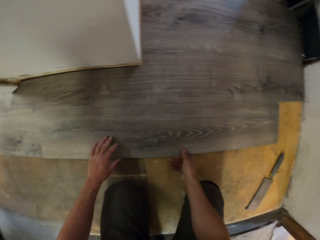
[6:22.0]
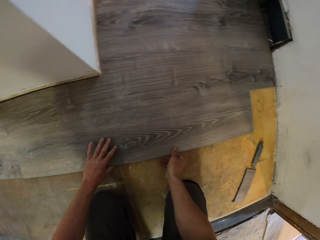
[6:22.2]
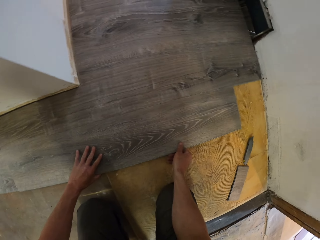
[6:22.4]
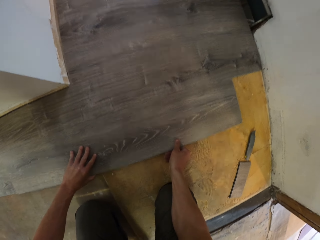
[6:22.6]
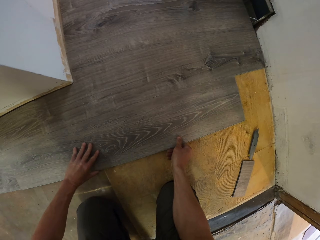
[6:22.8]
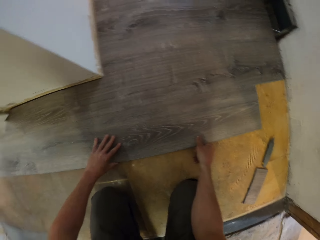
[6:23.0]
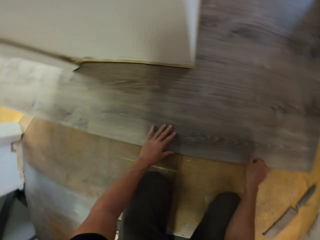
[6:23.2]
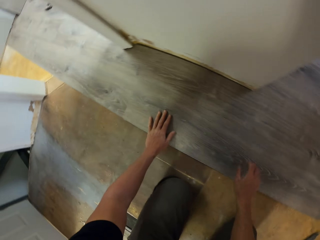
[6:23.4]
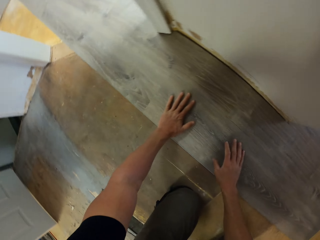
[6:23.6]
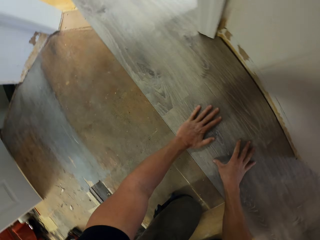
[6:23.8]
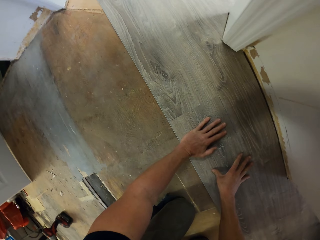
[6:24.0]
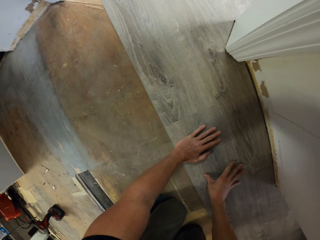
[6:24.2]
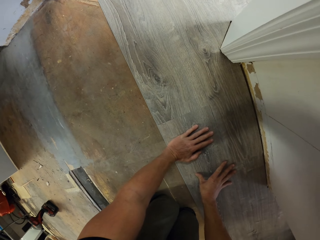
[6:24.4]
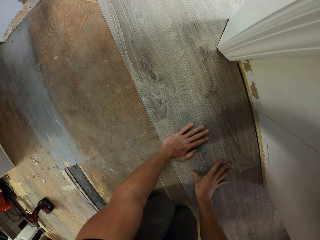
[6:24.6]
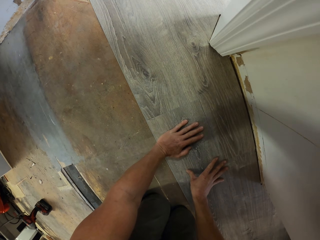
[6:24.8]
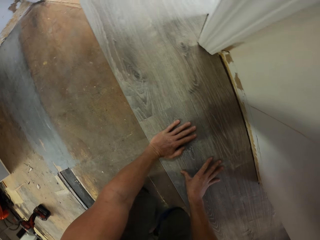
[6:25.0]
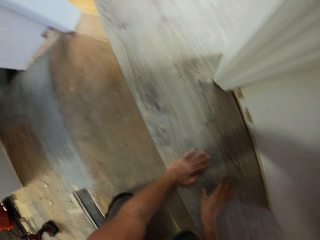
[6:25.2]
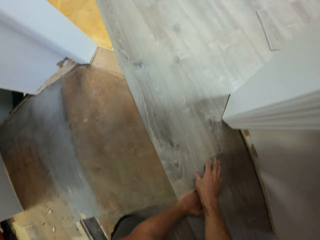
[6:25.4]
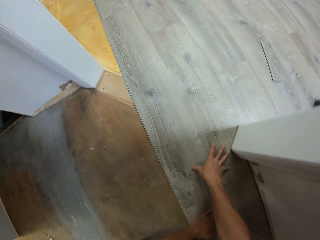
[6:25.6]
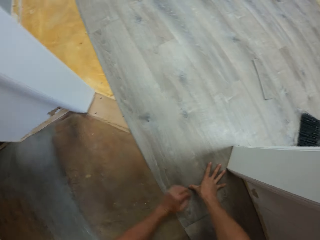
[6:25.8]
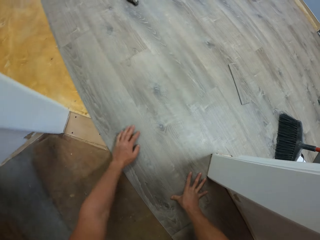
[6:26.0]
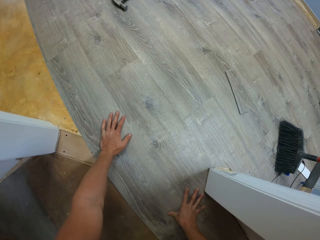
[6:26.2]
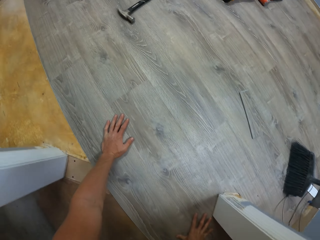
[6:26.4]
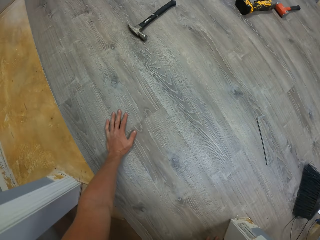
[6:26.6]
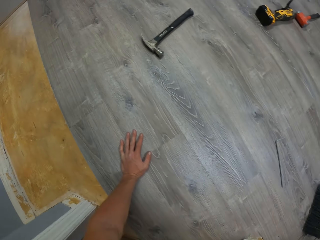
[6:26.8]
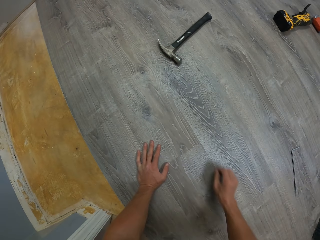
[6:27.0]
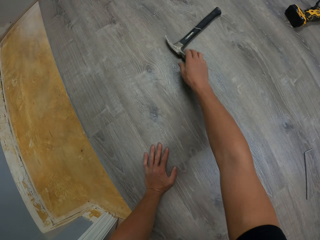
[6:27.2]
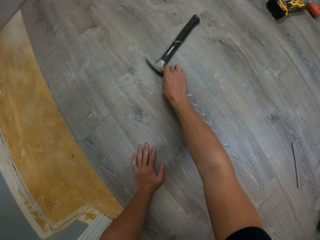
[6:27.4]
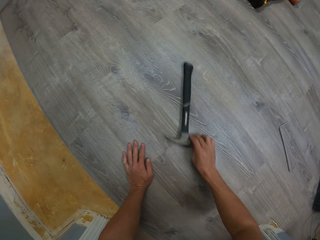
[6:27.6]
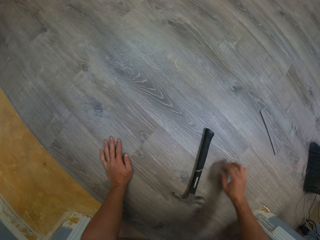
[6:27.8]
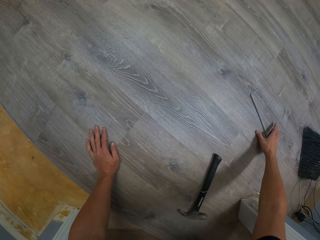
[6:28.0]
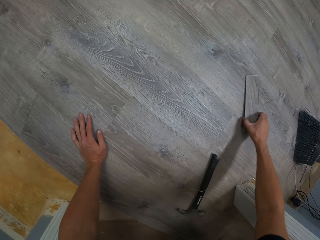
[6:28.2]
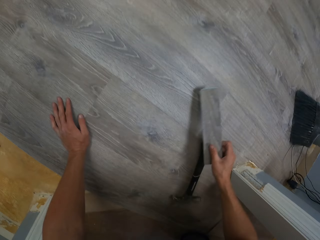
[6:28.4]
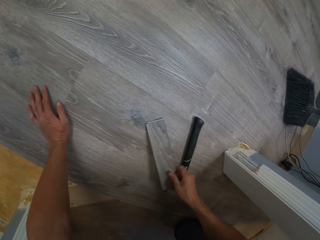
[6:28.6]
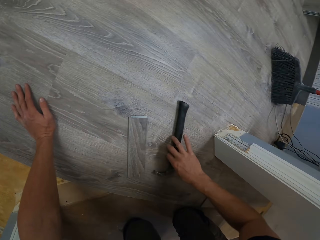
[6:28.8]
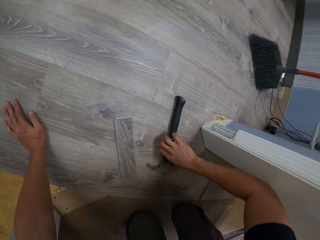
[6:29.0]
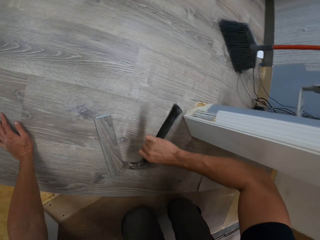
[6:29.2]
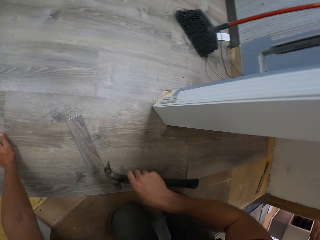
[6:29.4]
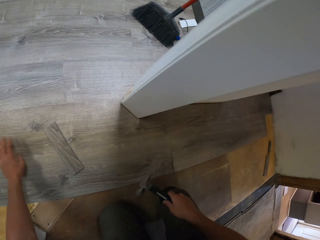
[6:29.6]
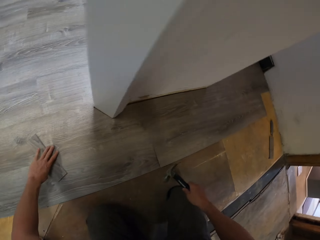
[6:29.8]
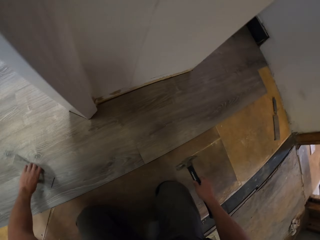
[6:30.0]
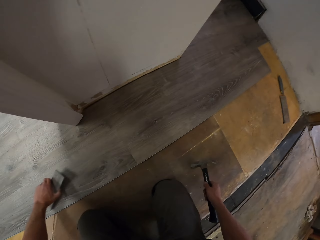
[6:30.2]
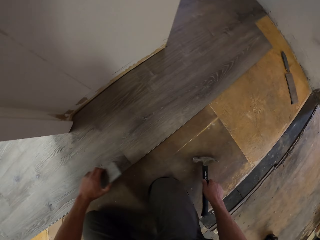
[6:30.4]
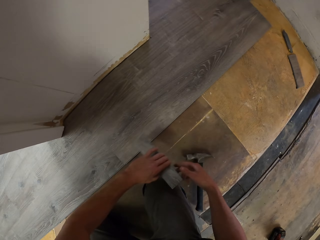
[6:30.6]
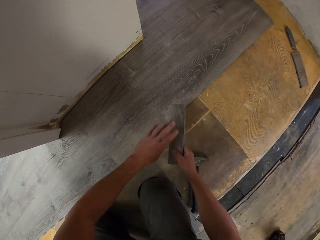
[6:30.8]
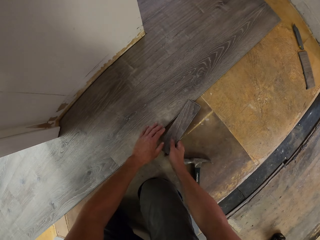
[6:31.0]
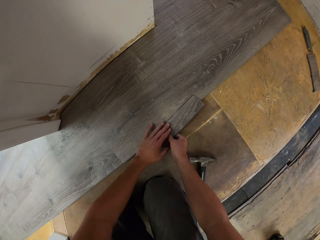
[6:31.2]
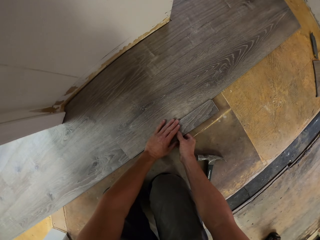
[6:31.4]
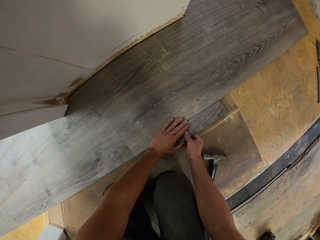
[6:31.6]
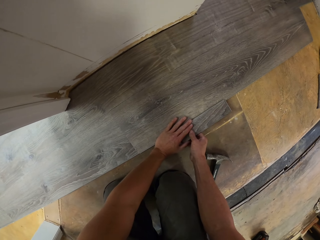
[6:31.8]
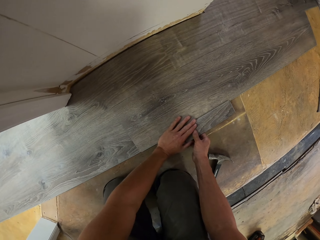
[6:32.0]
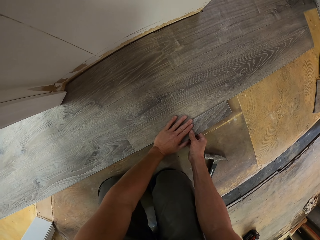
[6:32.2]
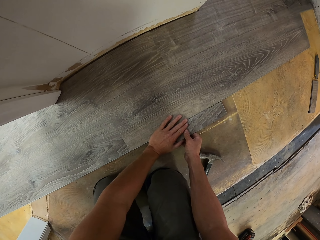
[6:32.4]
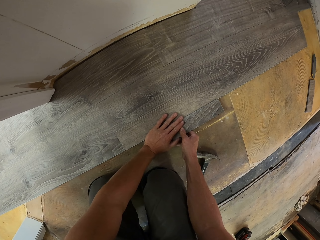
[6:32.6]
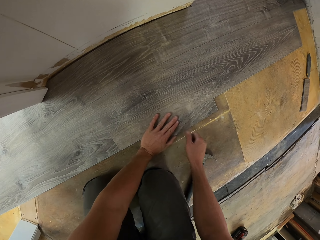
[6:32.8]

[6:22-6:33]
The camera wearer leans both hands on the tiles. They move both hands on the tile. They pull a claw hammer with the right hand. They pick up the tile with the right hand. They drop the tile on the floor. They pick up the claw hammer with the right hand. They pick up the tile with the left hand. They drop the claw hammer on the floor. They move the tile to the right hand. They drop the tile on the floor.

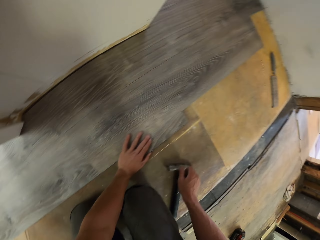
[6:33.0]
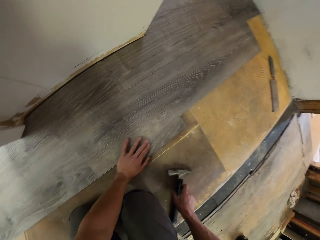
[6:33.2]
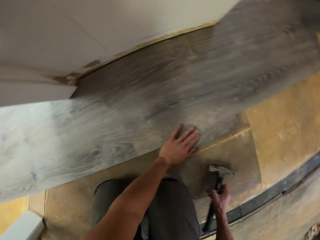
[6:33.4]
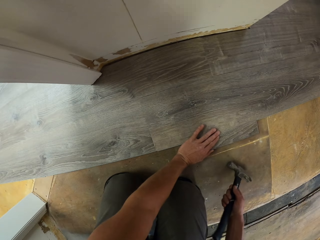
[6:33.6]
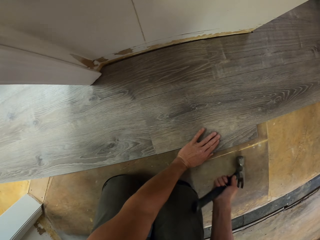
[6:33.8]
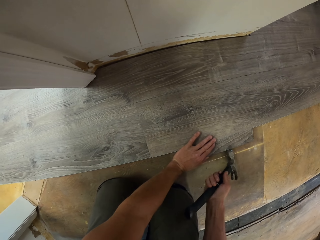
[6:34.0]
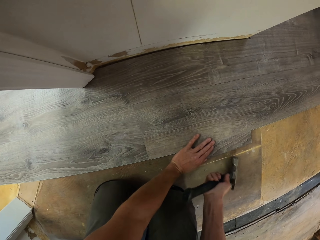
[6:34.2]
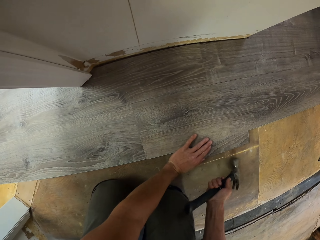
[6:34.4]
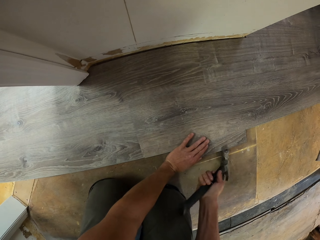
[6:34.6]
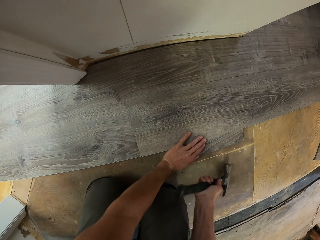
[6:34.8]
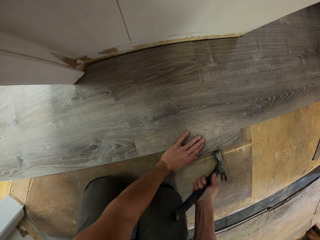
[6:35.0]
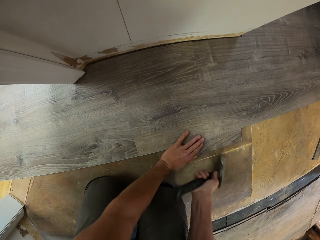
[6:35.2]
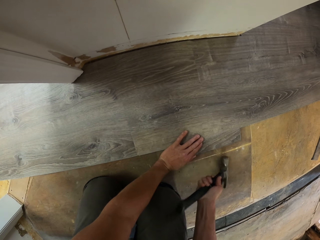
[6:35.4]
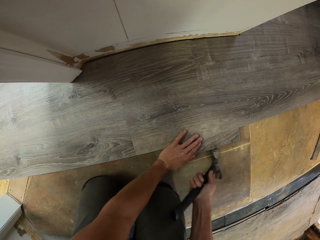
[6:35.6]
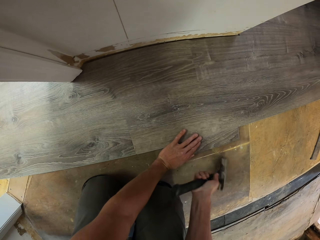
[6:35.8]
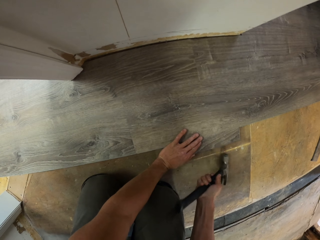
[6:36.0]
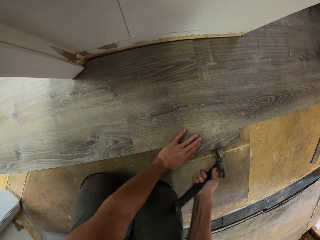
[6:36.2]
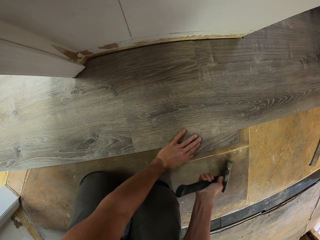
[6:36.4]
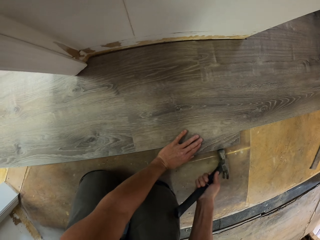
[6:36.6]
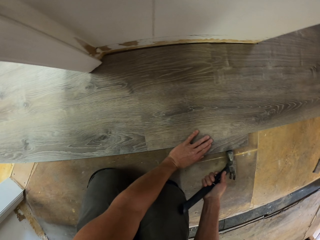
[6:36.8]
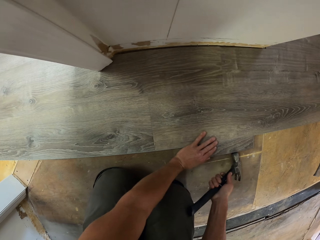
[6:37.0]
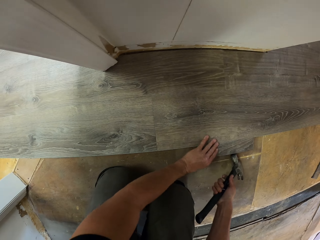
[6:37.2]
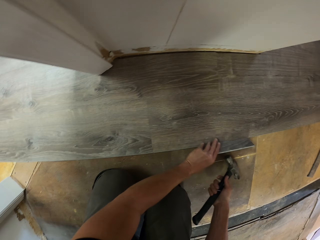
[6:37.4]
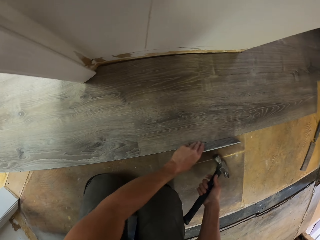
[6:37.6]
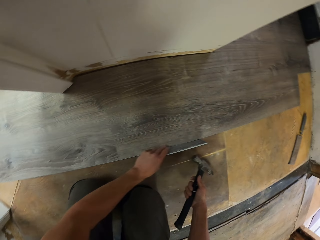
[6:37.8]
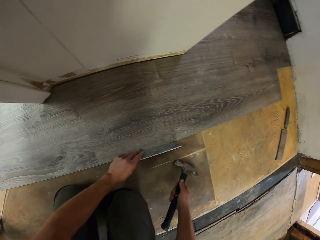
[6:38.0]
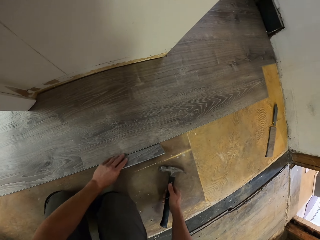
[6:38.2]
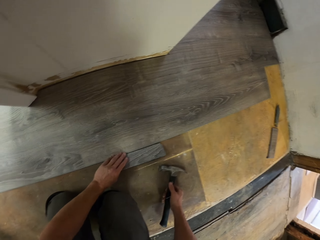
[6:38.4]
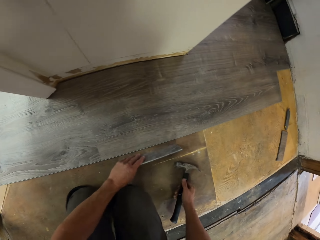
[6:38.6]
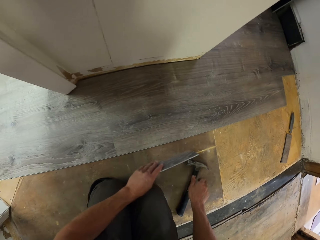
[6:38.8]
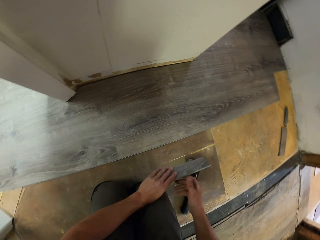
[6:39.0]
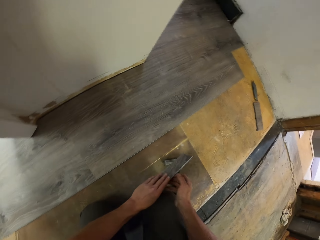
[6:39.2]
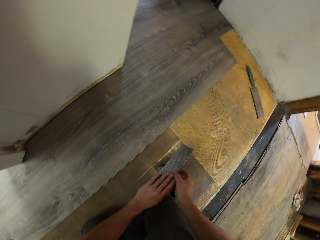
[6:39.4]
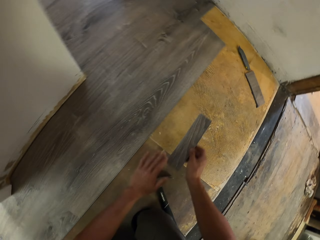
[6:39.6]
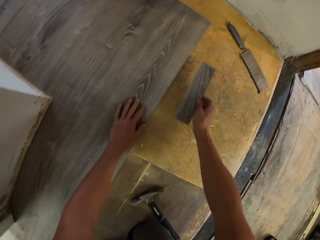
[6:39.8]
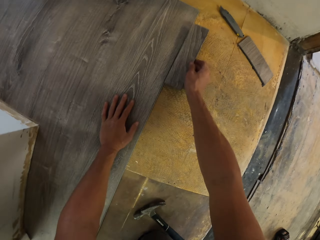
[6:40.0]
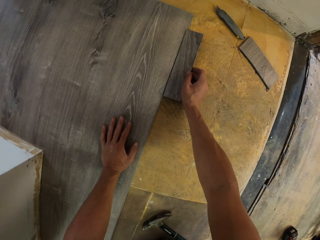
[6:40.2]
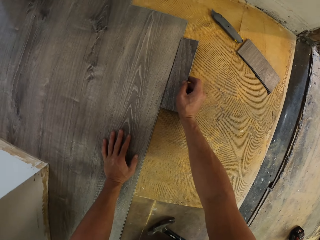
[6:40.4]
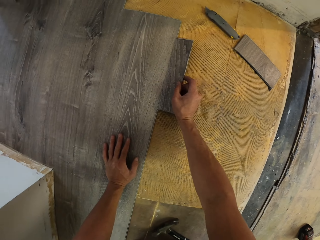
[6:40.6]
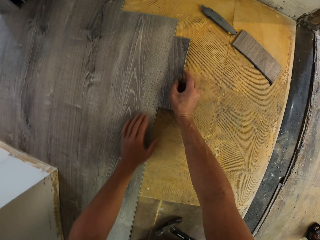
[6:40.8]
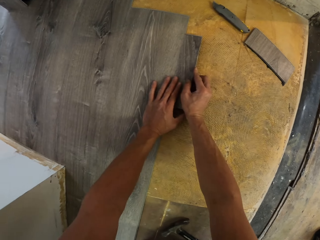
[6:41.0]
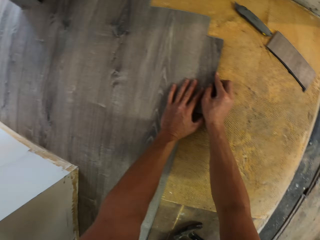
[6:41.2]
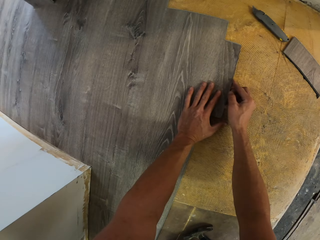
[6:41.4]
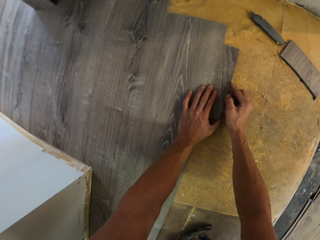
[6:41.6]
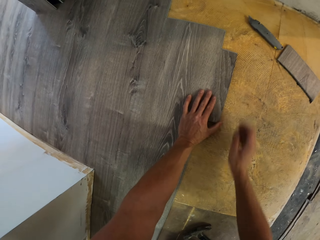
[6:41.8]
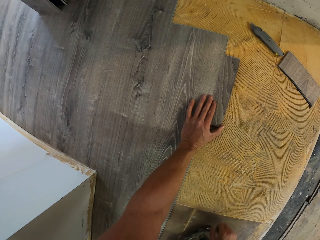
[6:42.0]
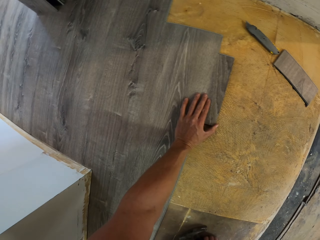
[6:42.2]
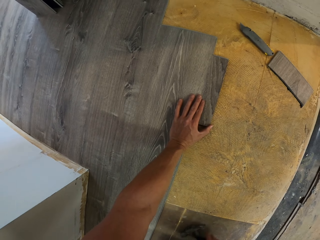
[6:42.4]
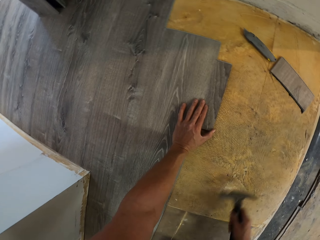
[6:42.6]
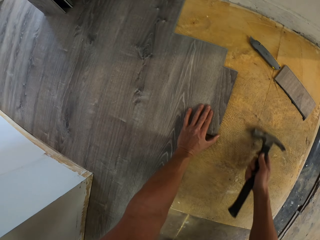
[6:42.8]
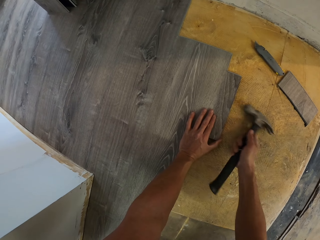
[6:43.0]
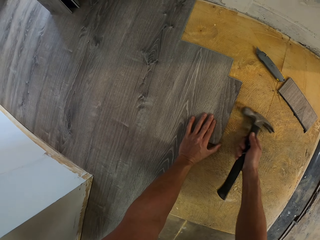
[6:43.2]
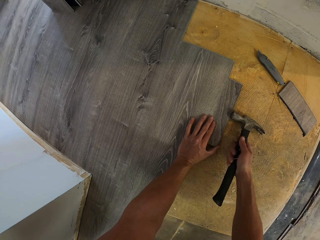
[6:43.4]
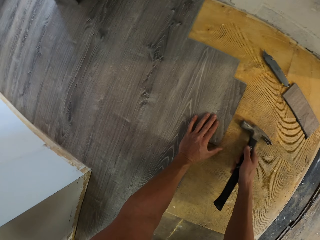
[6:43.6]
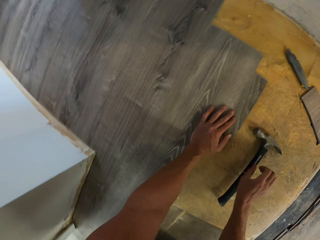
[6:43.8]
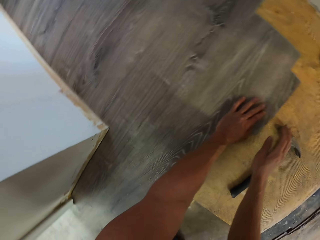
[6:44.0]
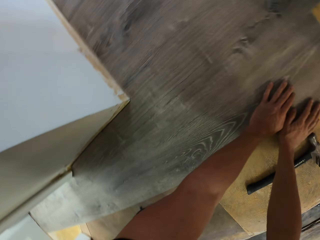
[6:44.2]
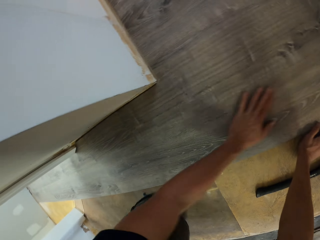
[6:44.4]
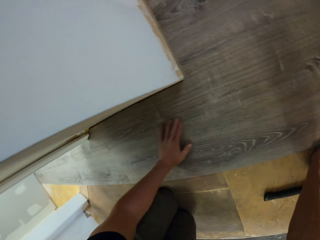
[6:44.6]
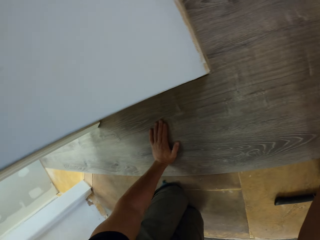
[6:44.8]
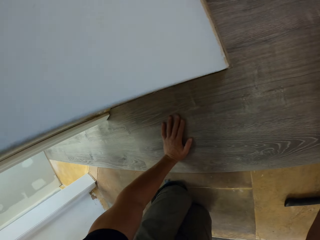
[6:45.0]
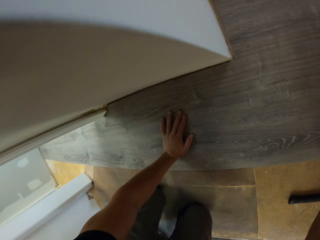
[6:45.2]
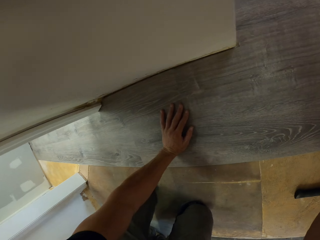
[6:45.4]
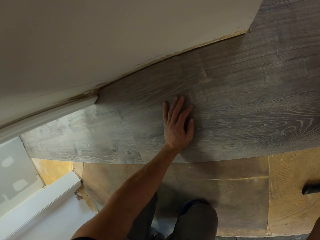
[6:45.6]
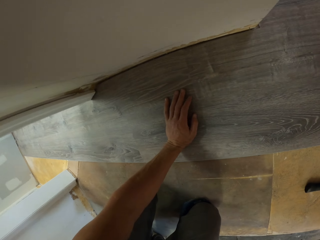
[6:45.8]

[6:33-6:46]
The camera wearer picks up a claw hammer with the right hand. They hammer the hardwood tile to fix it, using the claw hammer. They pick up a piece of tile with the left hand. They drop the claw hammer. They move the tile to the right hand. They swing both hands. They drop the tile on the floor. They hold the tile with the left hand. They pick up the claw hammer with the right hand. They hit the tile using the claw hammer. They drop the claw hammer. They move the left hand on the floor.
